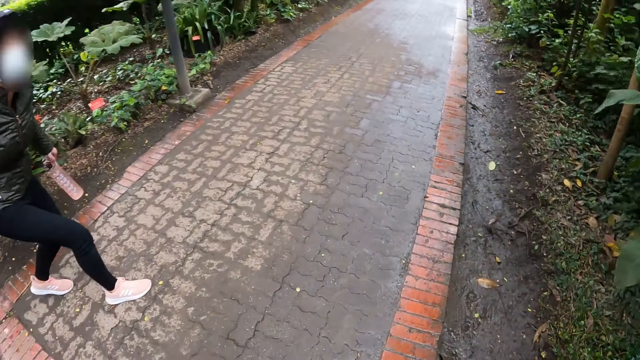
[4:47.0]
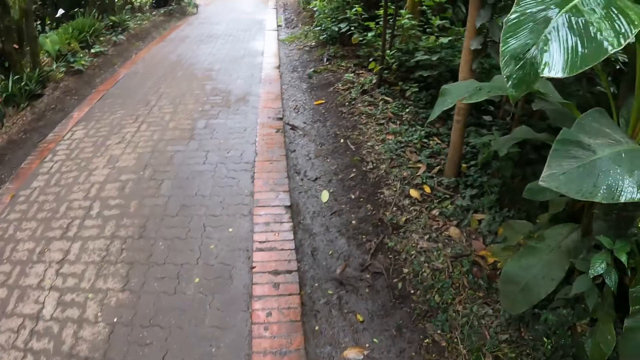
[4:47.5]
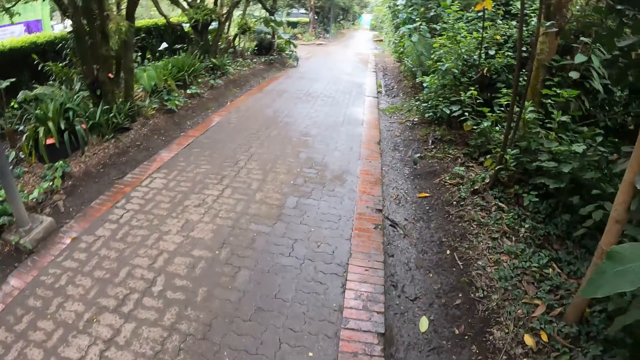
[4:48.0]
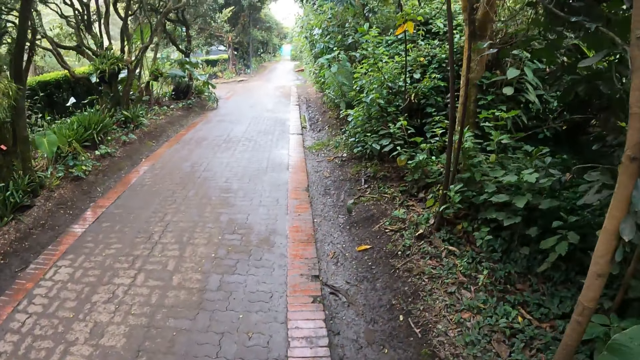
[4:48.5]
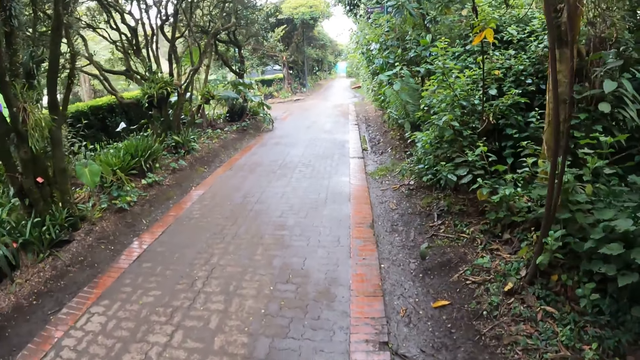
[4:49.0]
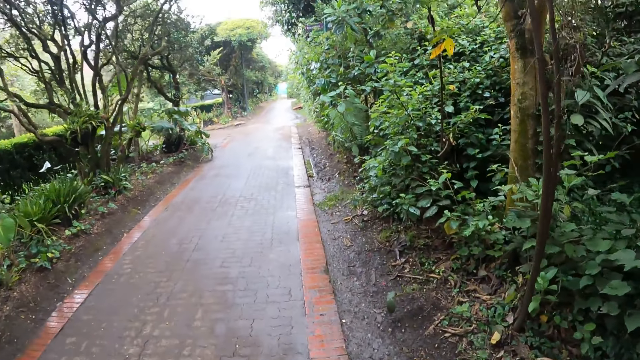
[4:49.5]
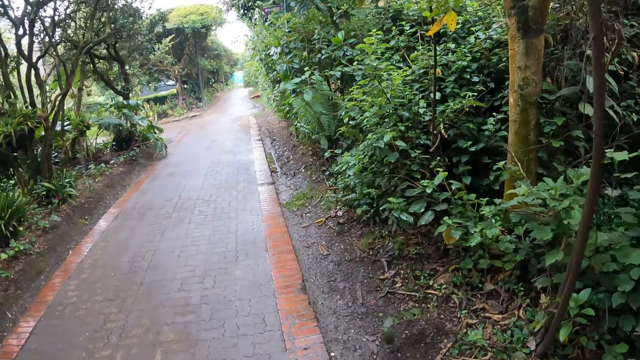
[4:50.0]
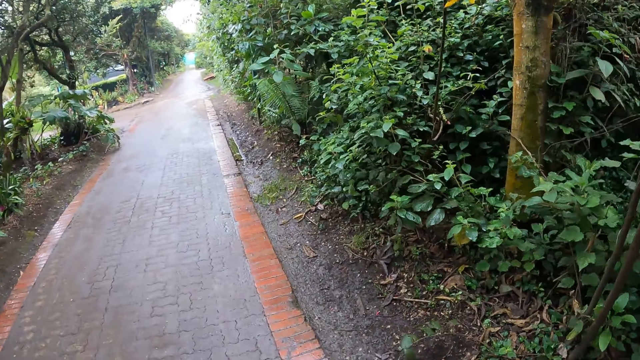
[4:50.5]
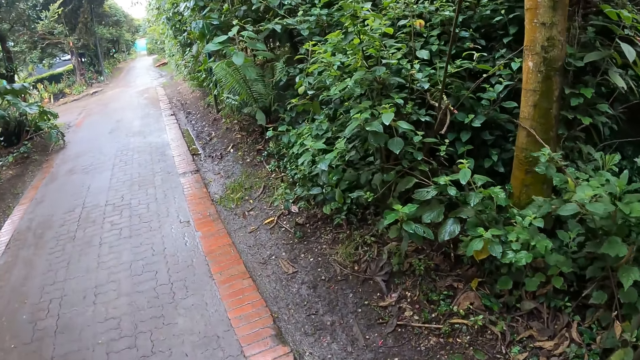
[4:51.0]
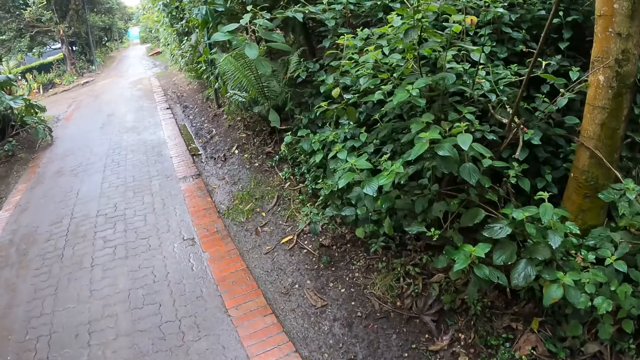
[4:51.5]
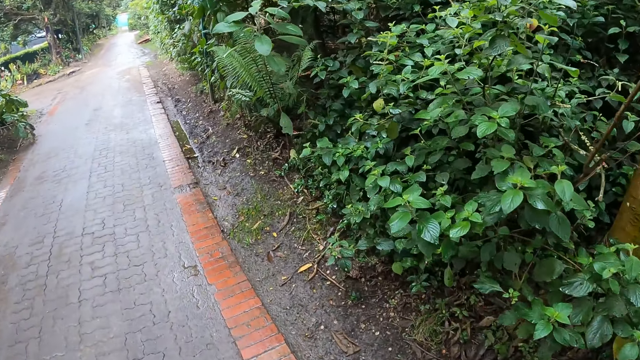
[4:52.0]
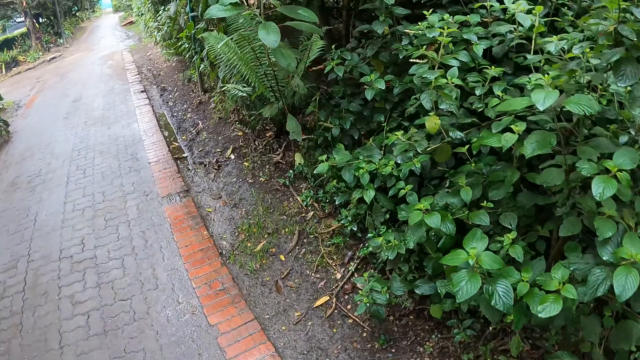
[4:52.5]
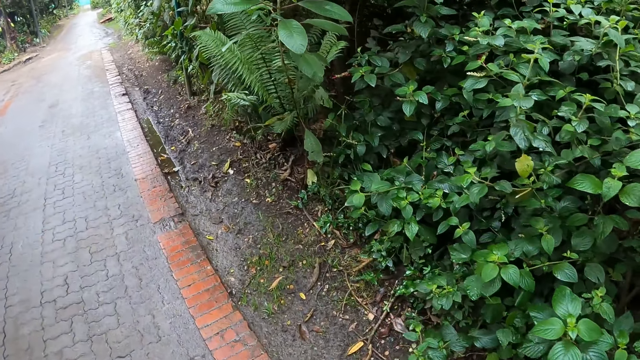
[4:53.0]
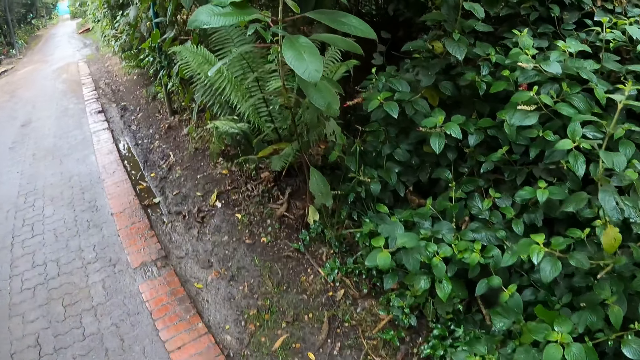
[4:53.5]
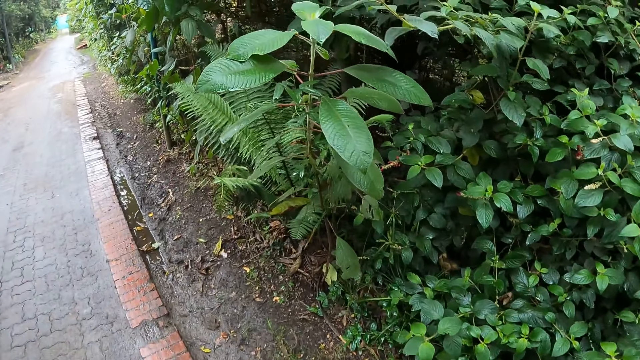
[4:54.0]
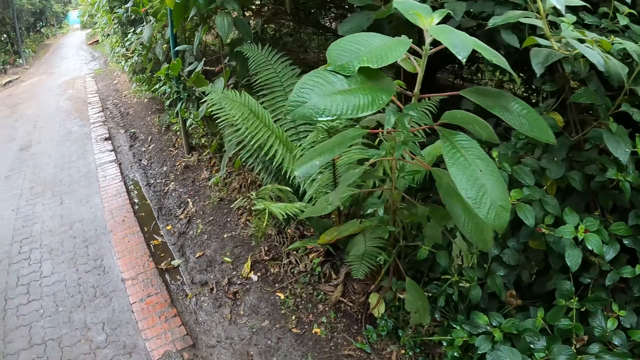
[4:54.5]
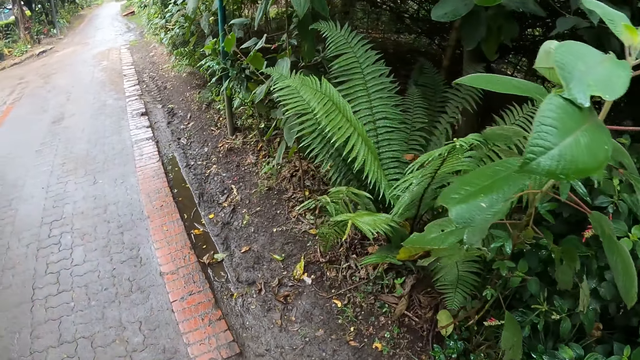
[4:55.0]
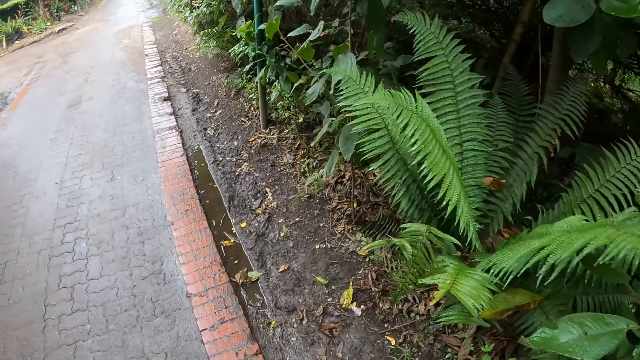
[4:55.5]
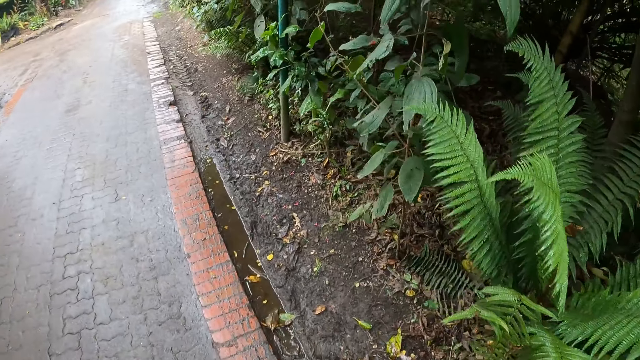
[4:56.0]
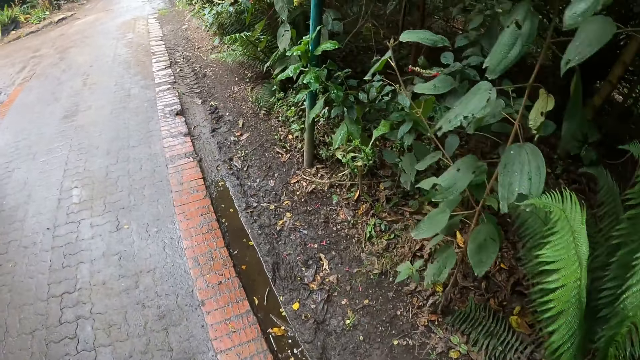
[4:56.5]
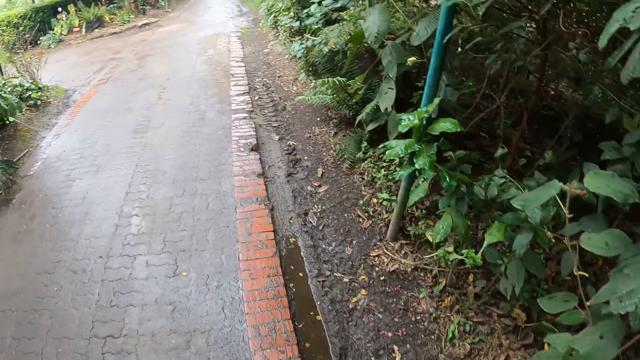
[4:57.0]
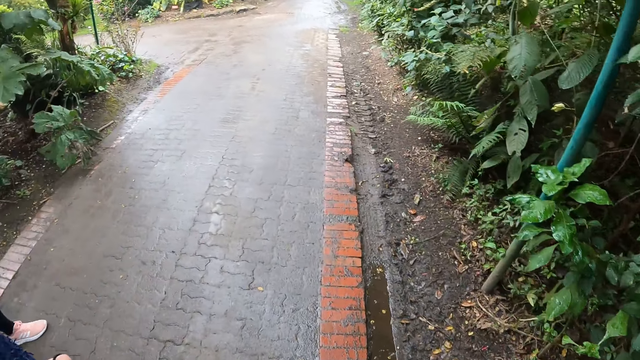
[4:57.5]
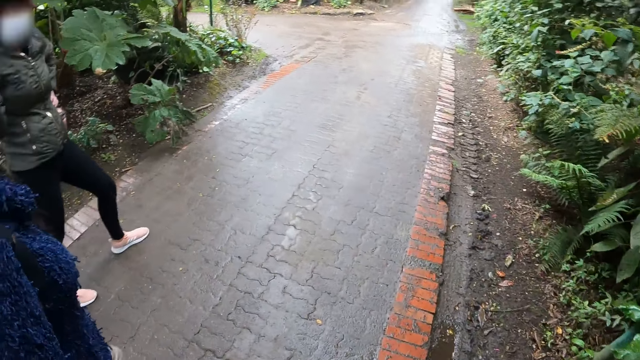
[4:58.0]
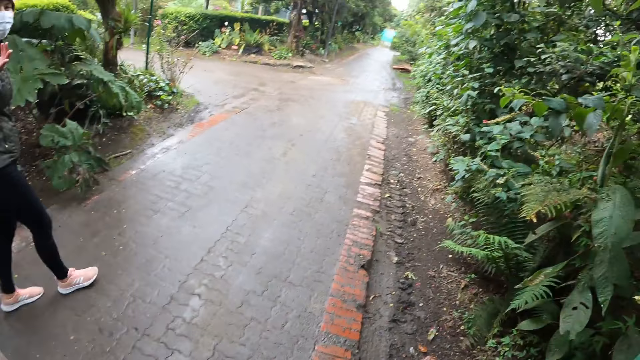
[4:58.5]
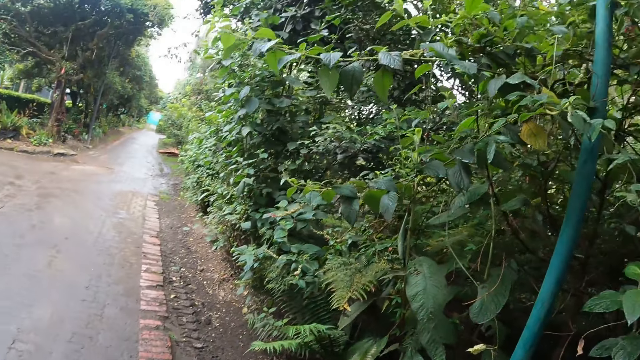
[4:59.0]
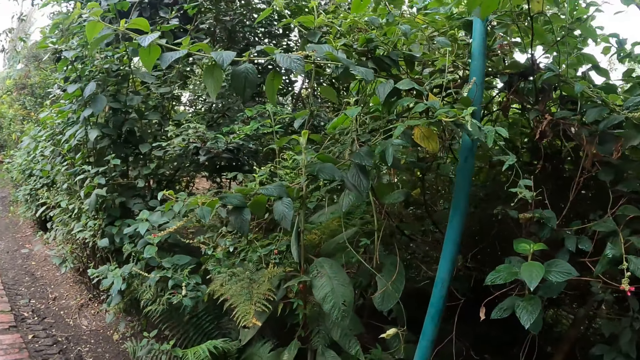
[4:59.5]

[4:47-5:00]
The camera wearer looks around. They walk on the pavement. They look around. They walk on the pavement.

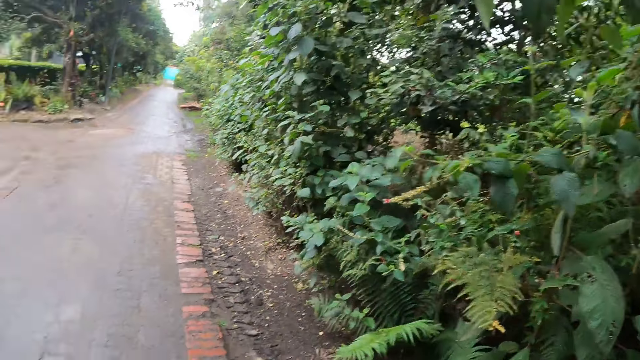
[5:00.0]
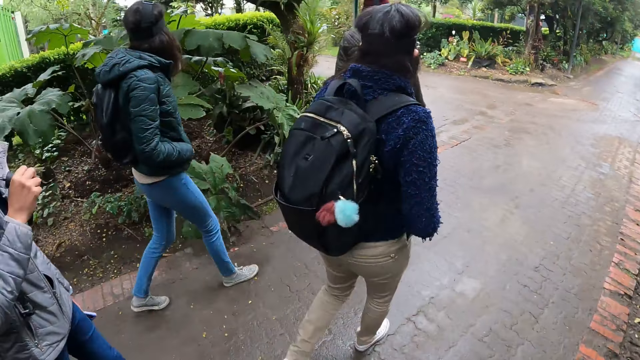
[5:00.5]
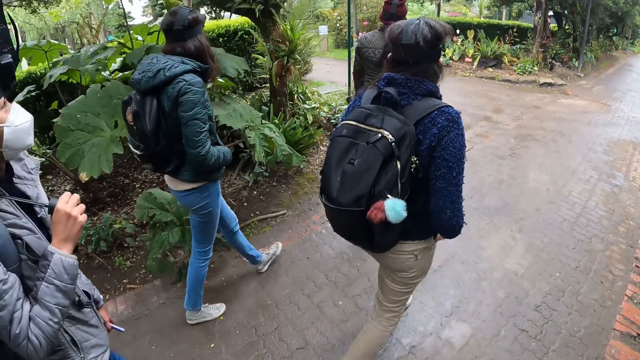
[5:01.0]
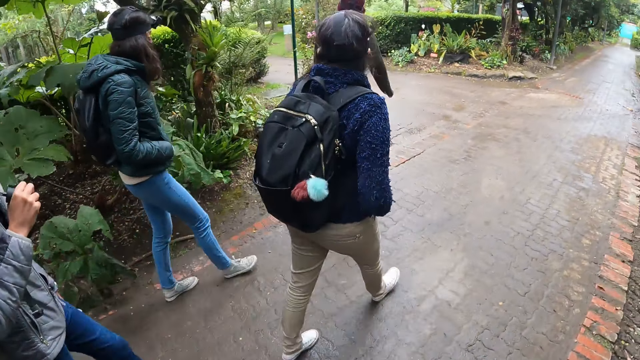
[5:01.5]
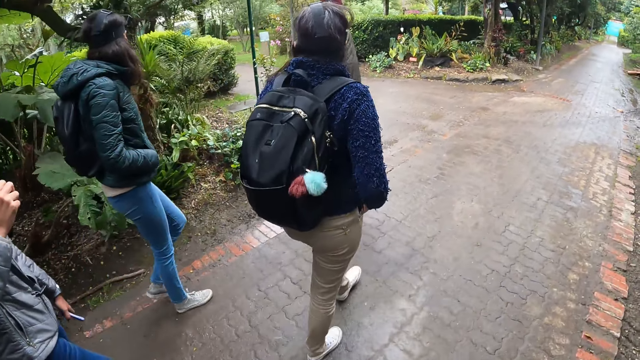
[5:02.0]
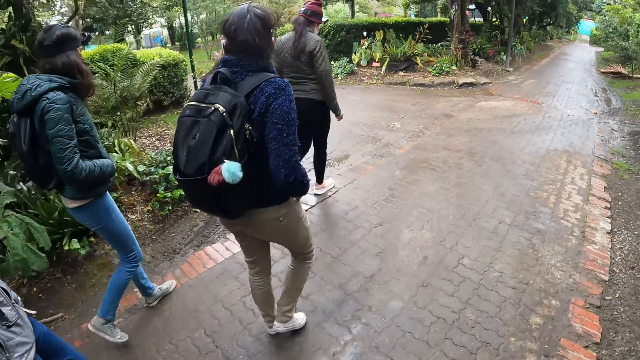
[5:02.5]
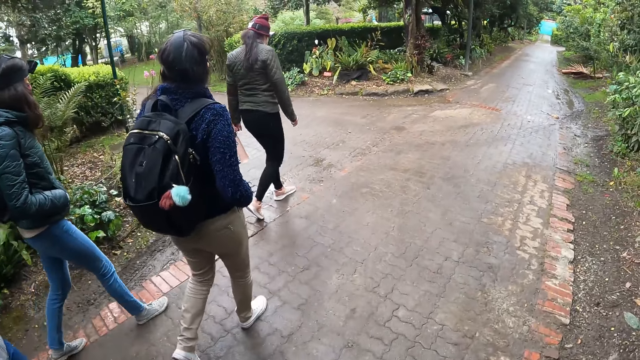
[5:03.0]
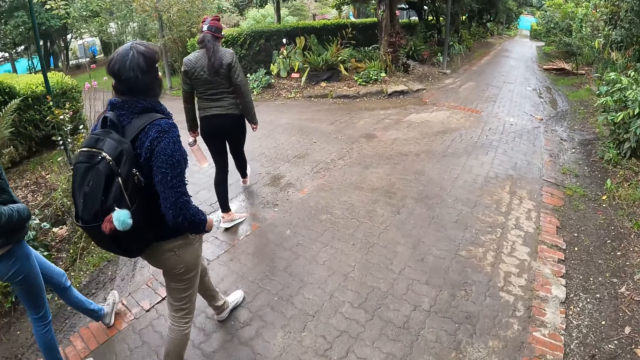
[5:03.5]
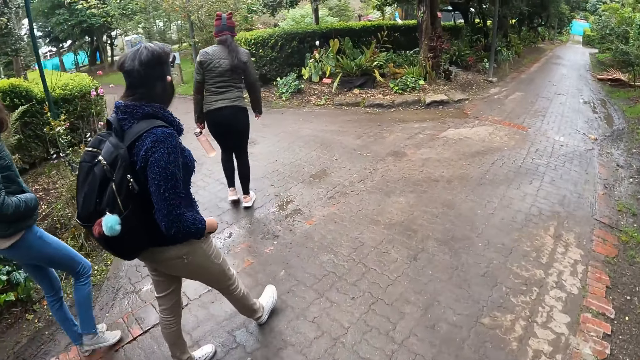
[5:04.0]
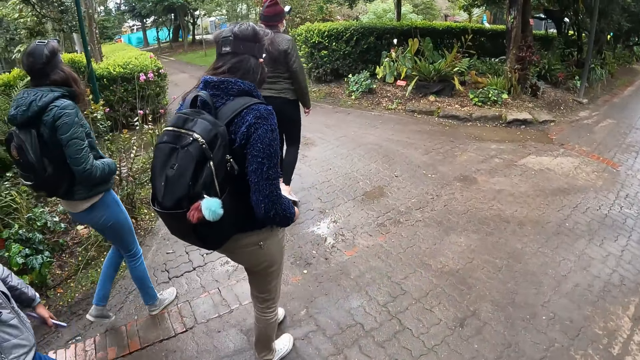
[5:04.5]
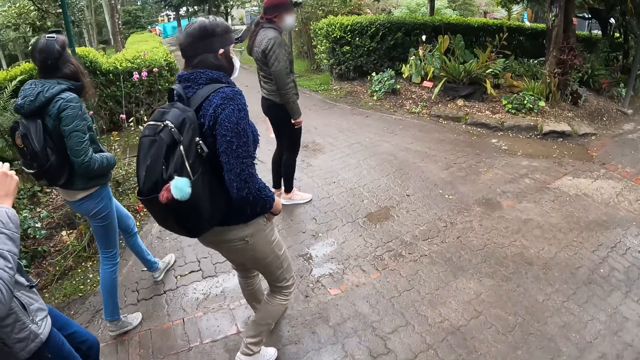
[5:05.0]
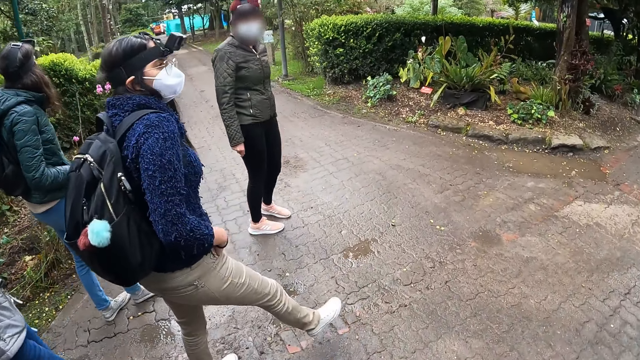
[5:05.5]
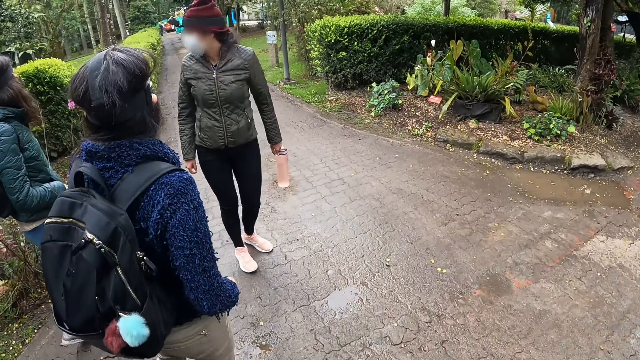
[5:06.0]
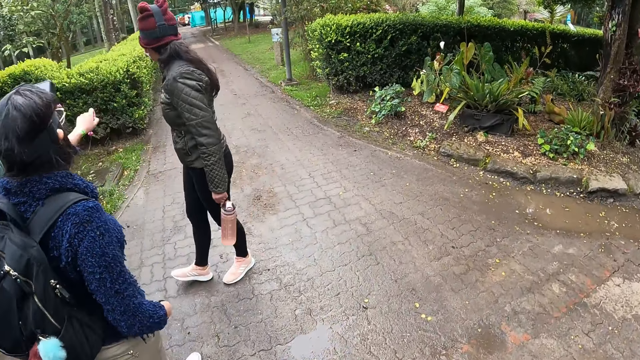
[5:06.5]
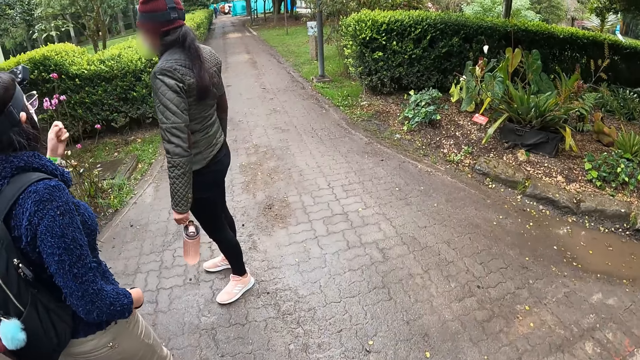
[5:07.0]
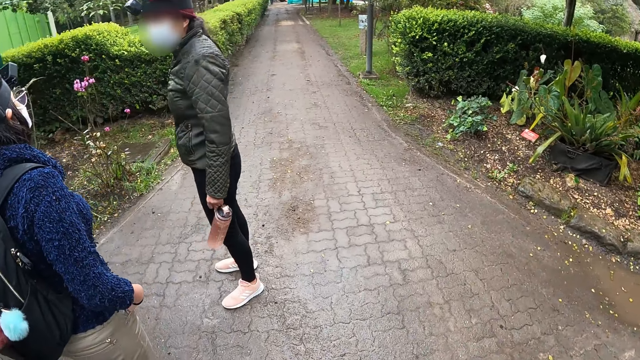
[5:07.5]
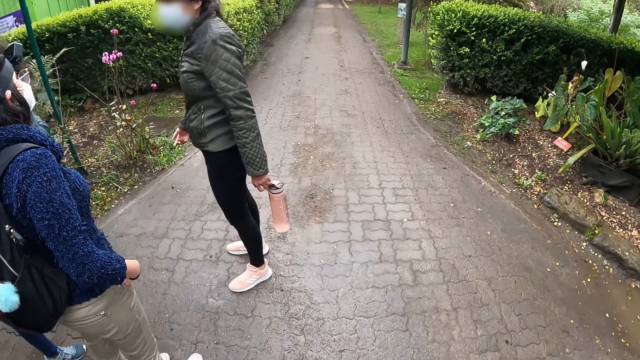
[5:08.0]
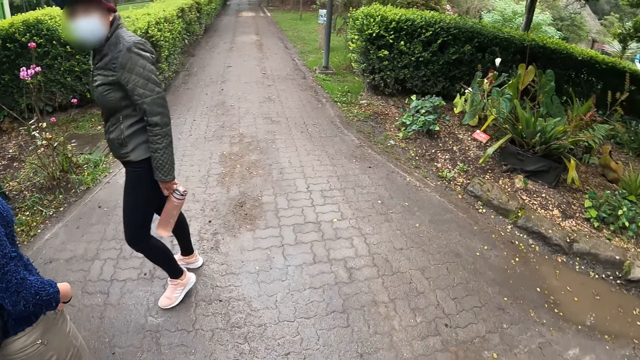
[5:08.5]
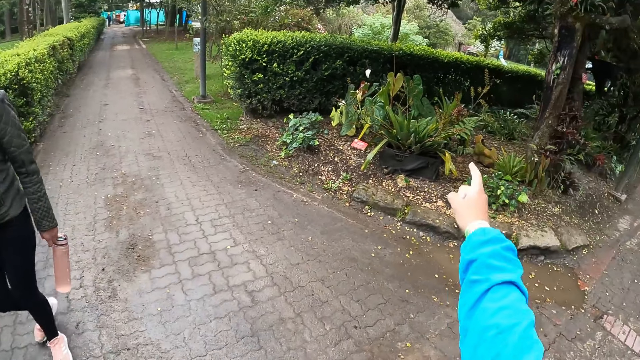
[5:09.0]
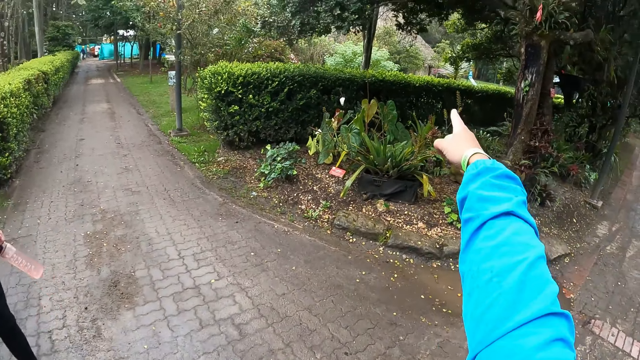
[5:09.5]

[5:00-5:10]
The camera wearer looks around. They walk on the pavement. They interact with the group of people in the botanical garden. They look around. They point a finger.
